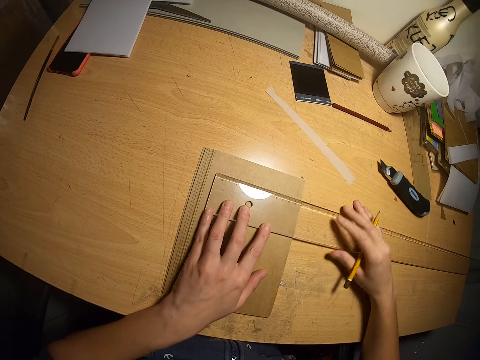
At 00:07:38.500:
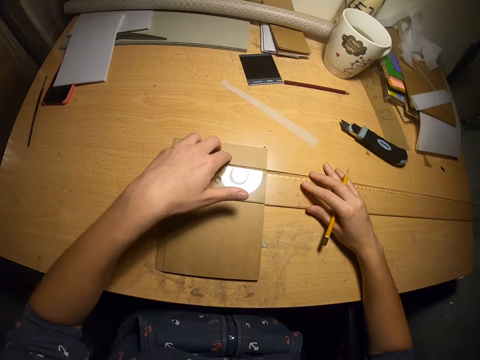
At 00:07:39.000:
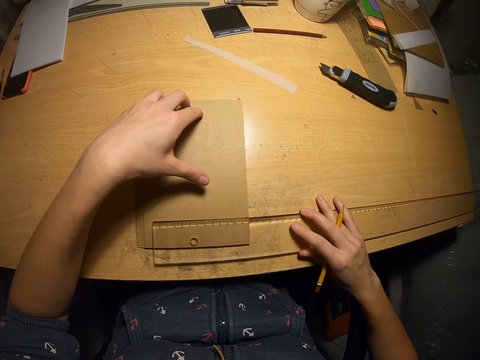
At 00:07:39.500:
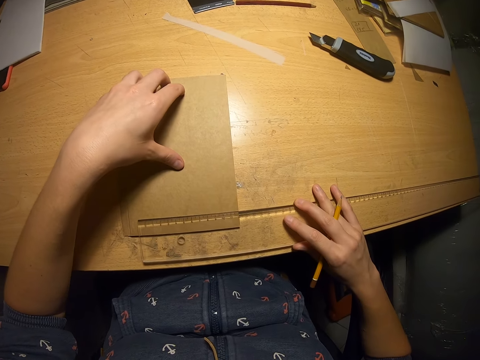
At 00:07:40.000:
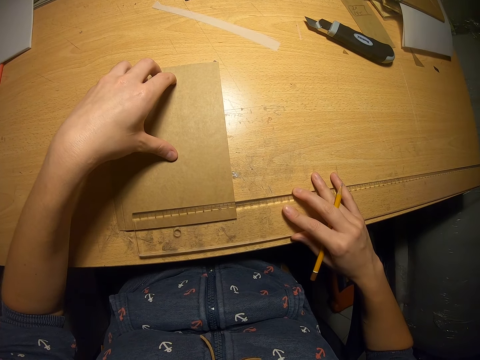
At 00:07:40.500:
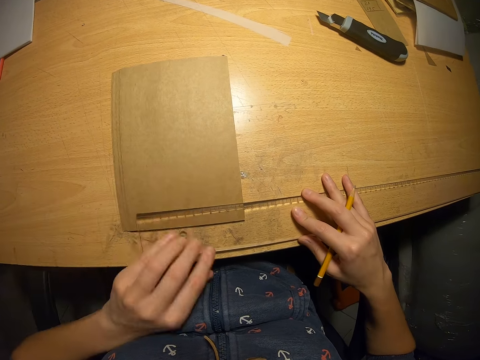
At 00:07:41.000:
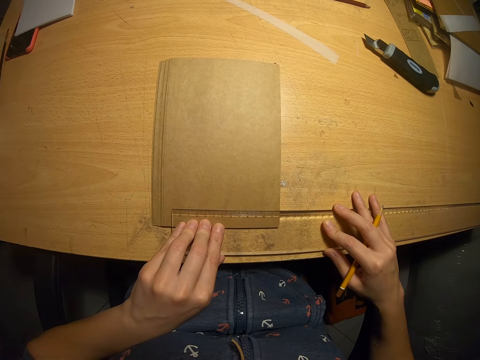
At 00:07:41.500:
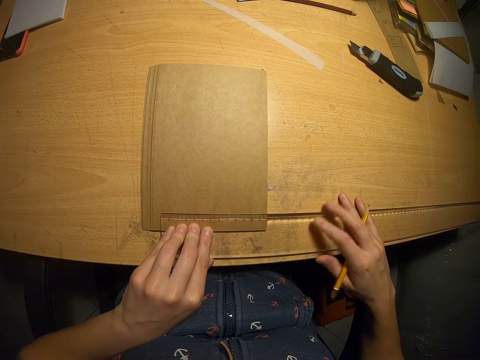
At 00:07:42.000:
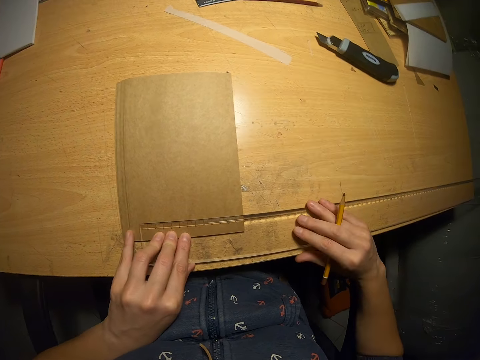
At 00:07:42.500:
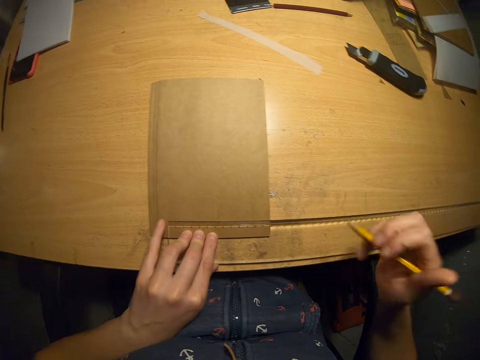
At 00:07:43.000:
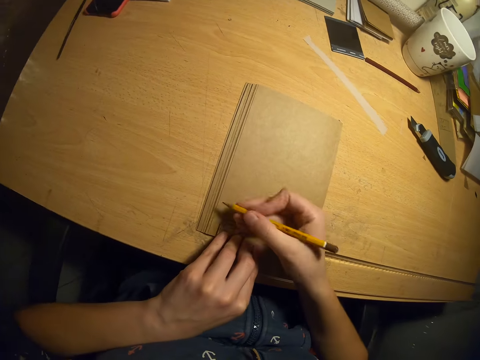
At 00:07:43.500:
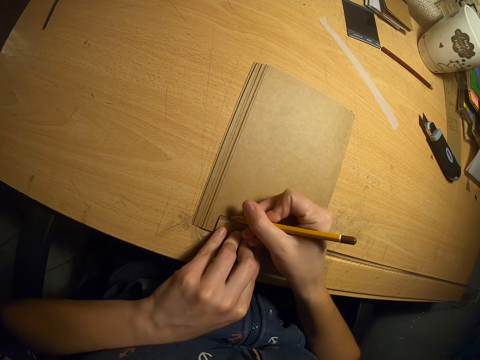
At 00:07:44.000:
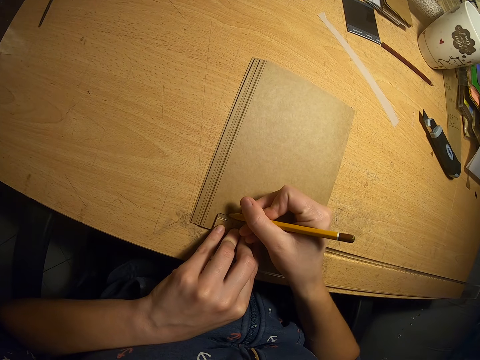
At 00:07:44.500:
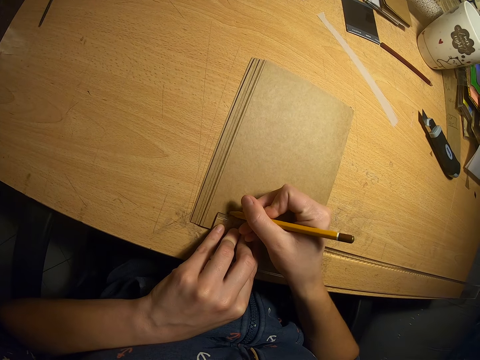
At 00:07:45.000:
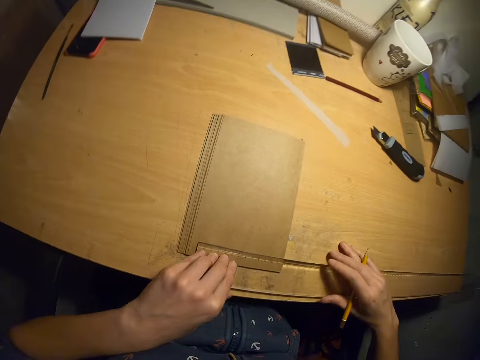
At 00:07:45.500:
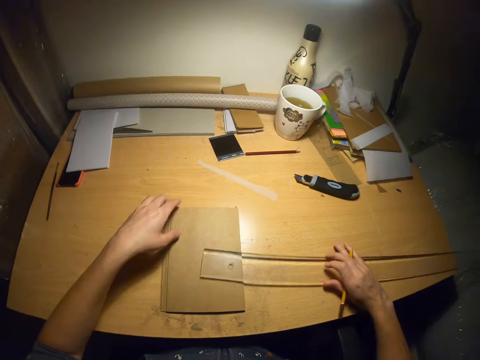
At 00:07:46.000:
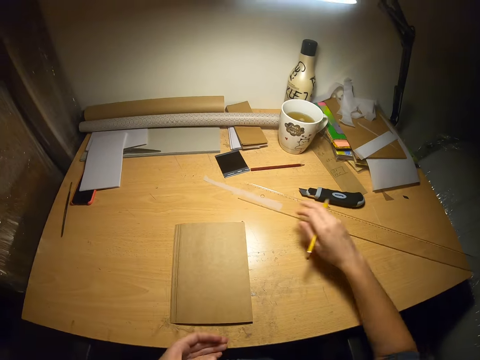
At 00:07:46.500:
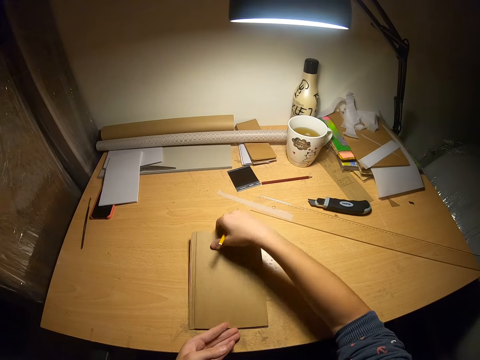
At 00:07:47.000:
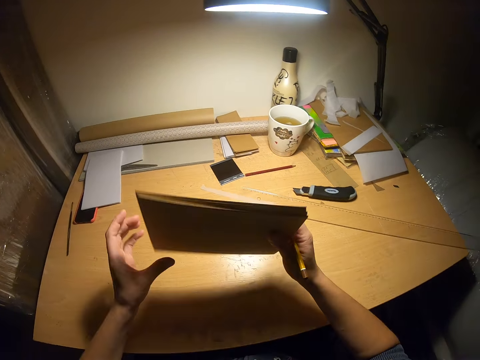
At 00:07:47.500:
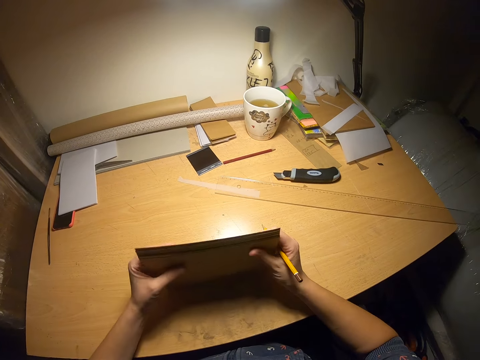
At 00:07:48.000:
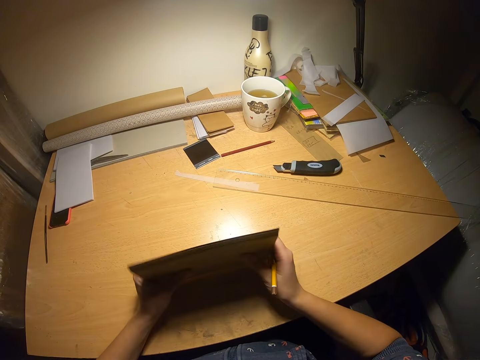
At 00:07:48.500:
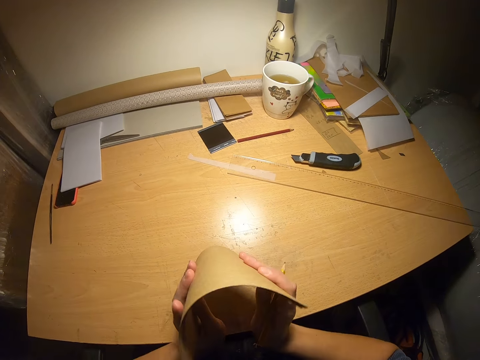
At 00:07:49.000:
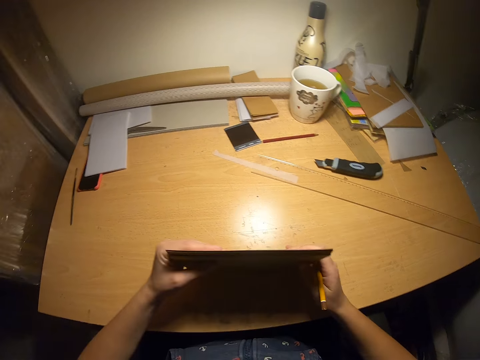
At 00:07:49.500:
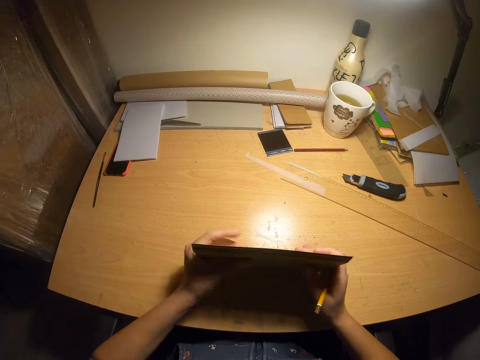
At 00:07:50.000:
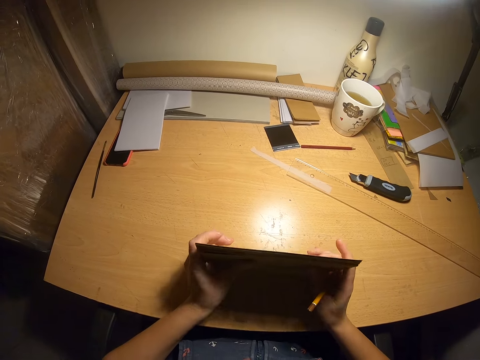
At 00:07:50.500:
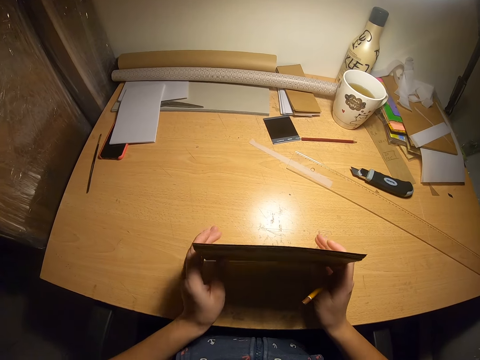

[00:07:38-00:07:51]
The camera wearer adjusts the ruler on the cardboard or papers. They measure the papers with the ruler. They mark the papers with the pencil. They put the ruler aside. They pick up the papers from the table. They arrange the papers with both hands.

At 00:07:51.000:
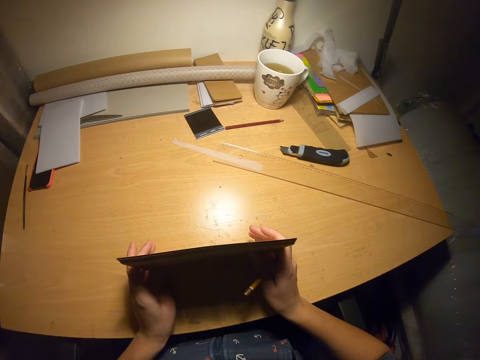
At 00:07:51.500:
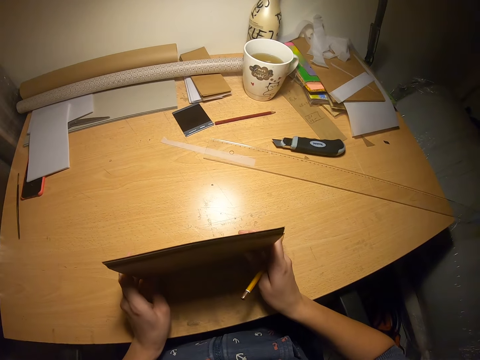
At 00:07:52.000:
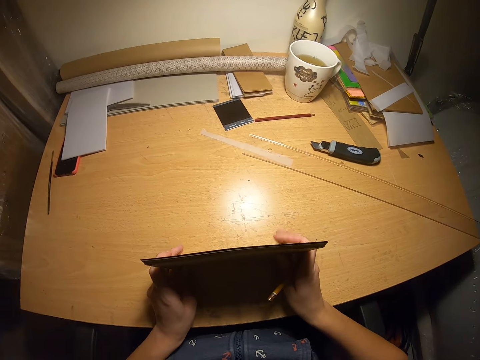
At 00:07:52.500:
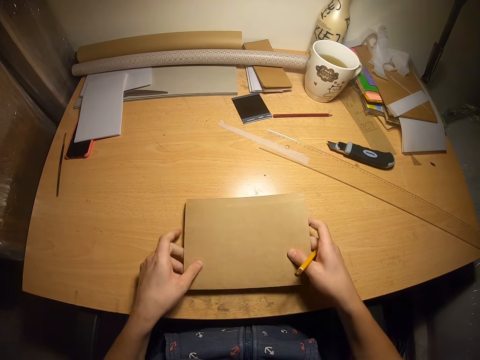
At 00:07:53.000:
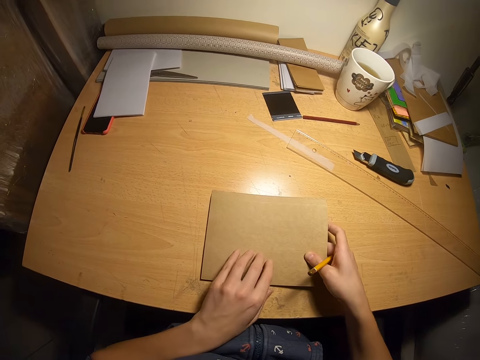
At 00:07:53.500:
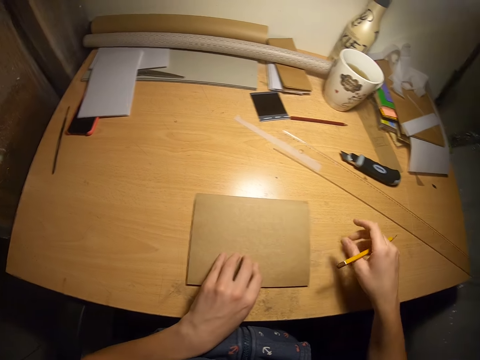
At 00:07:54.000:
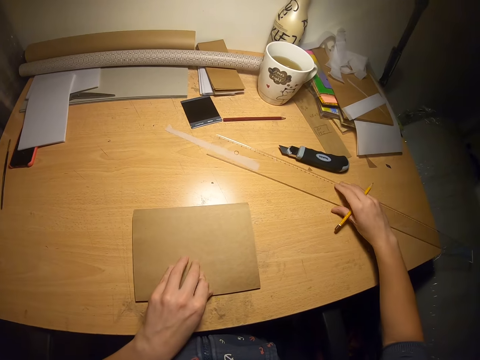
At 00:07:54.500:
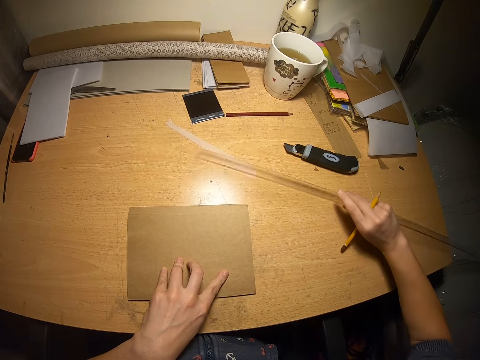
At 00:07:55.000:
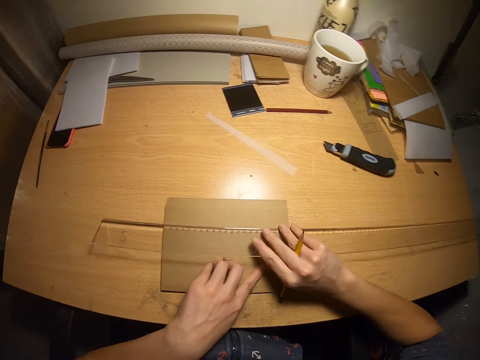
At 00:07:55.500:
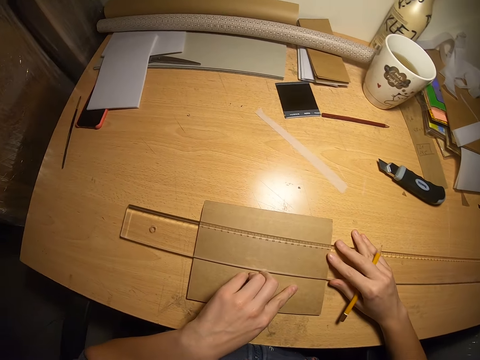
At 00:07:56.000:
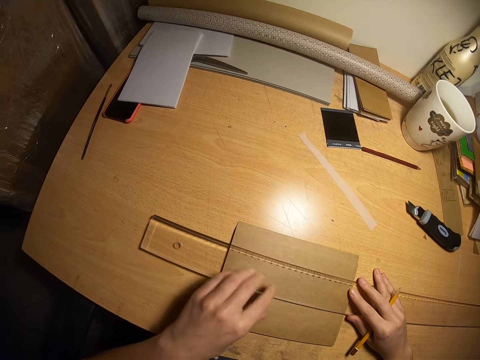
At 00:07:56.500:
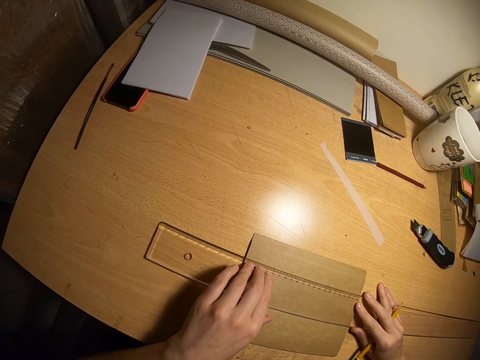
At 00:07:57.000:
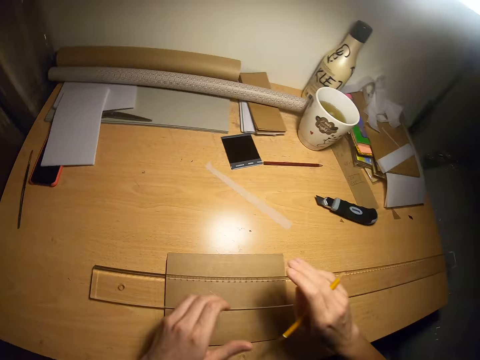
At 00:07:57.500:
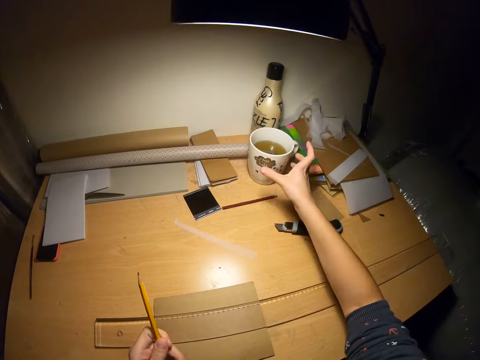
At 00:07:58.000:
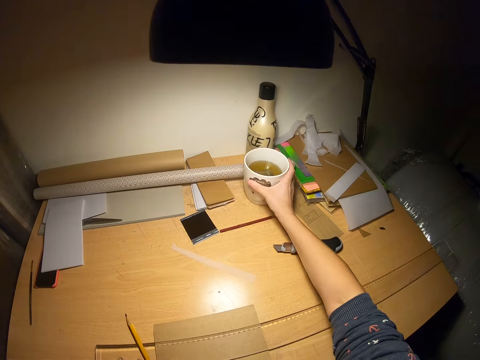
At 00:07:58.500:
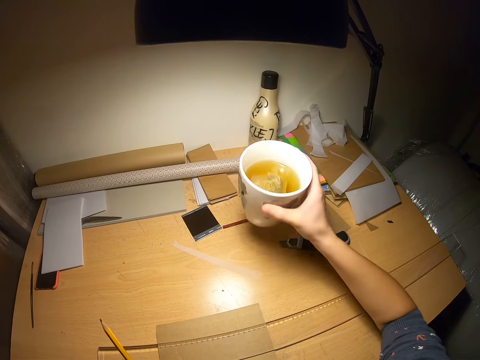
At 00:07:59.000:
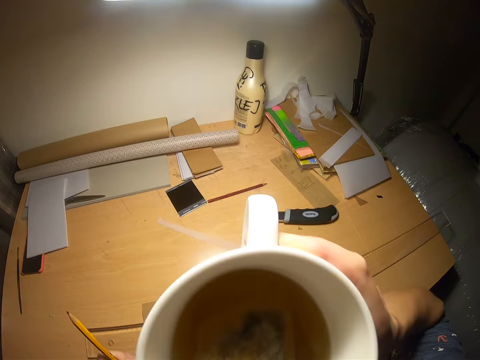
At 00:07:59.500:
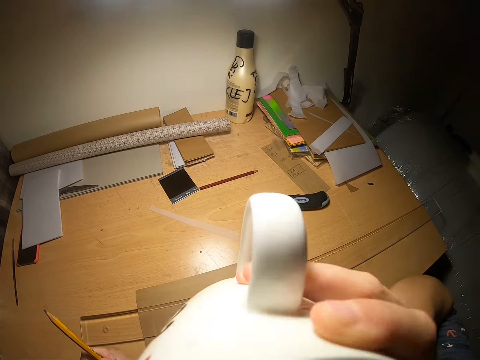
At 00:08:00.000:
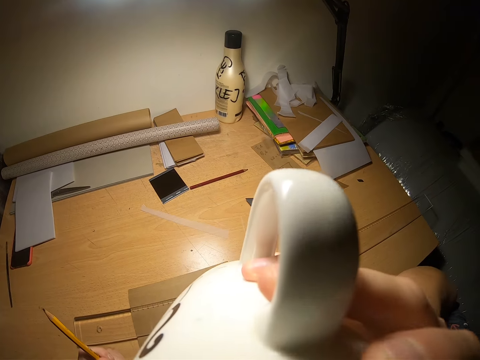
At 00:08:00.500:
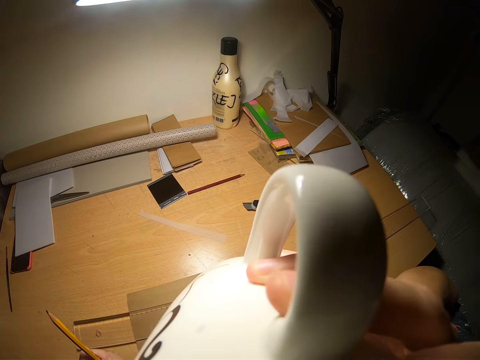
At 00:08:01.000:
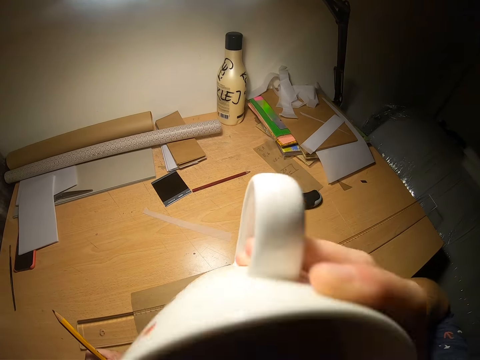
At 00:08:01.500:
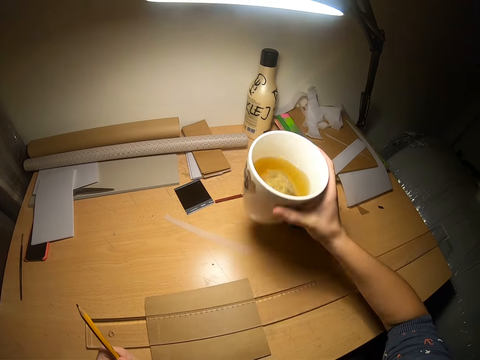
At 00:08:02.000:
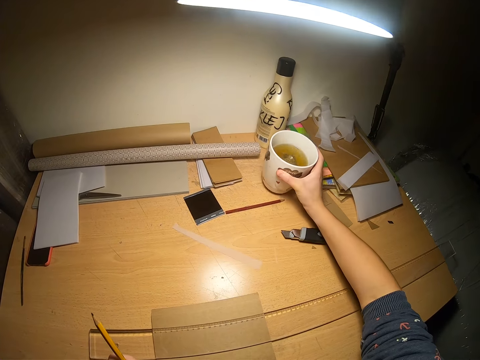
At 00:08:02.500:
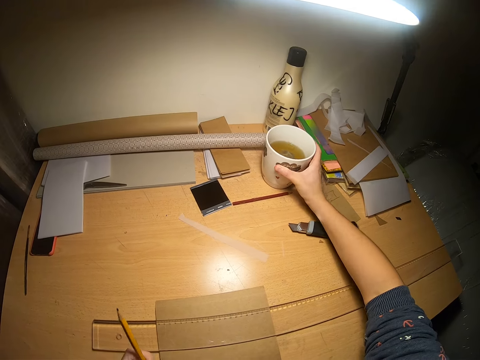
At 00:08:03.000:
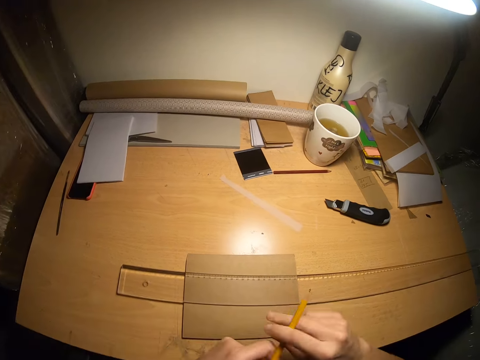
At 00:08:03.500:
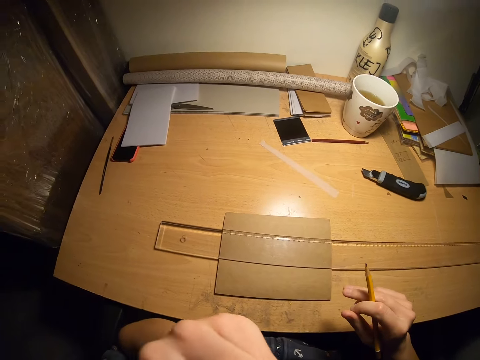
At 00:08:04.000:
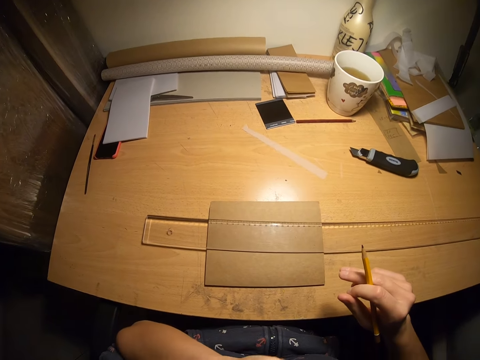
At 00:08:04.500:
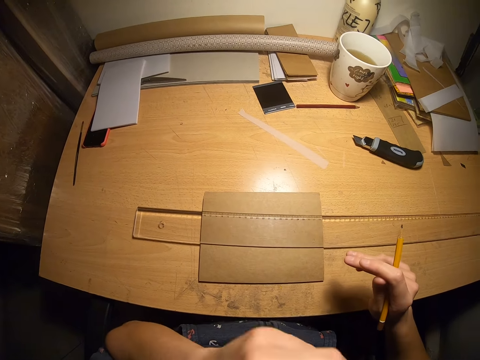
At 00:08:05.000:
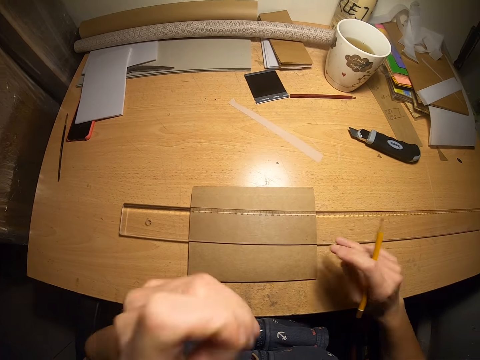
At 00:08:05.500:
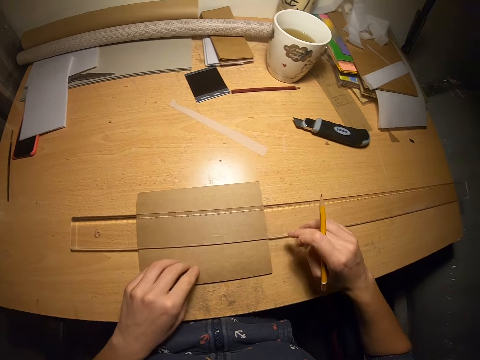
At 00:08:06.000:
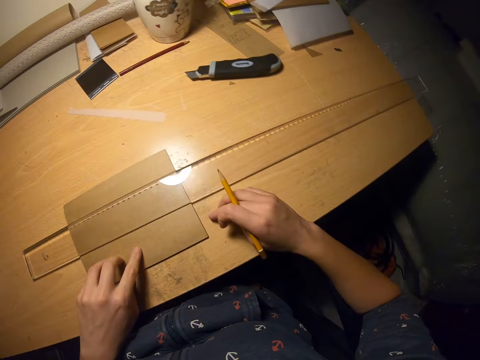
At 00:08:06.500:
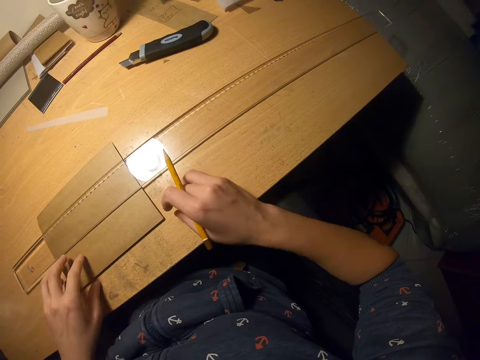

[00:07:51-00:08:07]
The camera wearer puts the papers on the table. He picks a ruler from the table. He measures the paper with the ruler. He picks the cup of tea from the table. He drinks from the tea cup. He puts the cup of tea on the table. He touches his face with his left hand.
